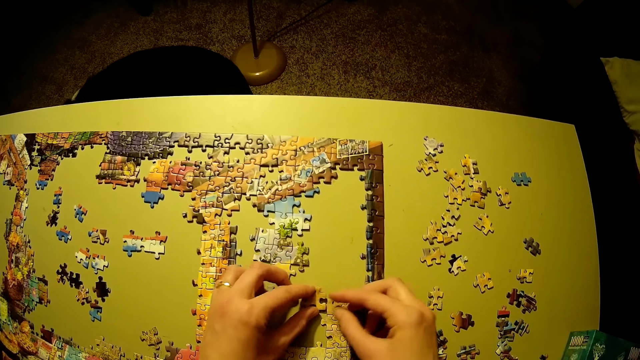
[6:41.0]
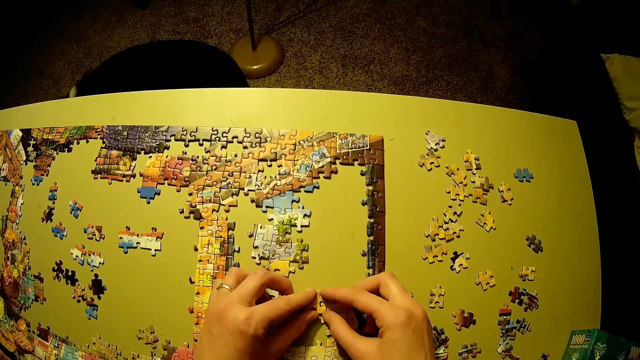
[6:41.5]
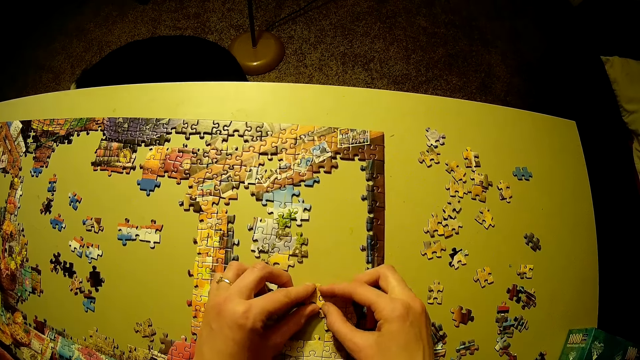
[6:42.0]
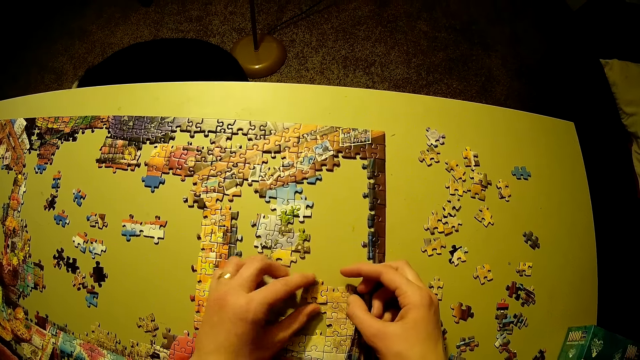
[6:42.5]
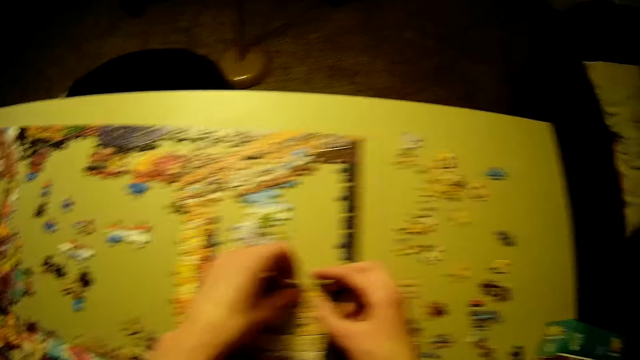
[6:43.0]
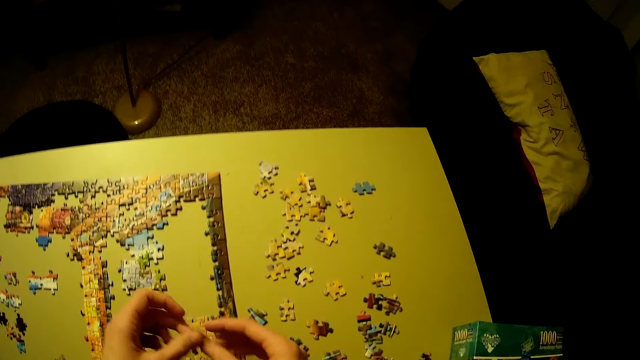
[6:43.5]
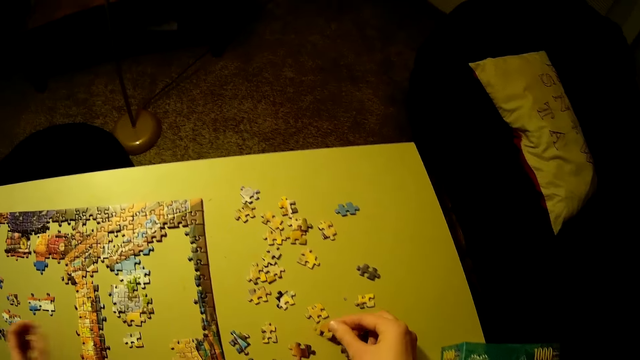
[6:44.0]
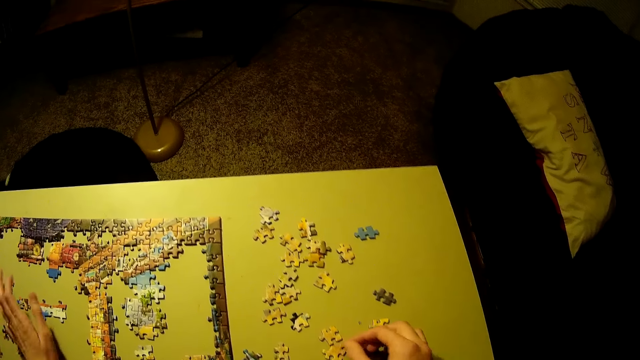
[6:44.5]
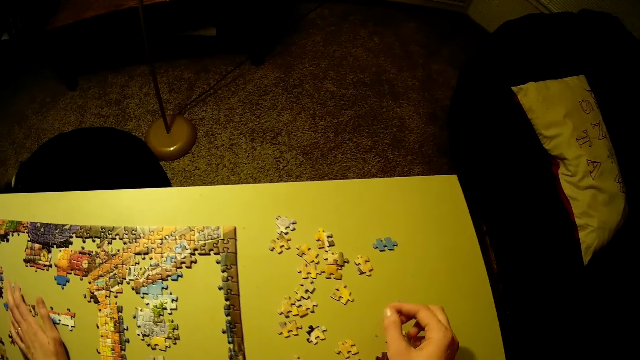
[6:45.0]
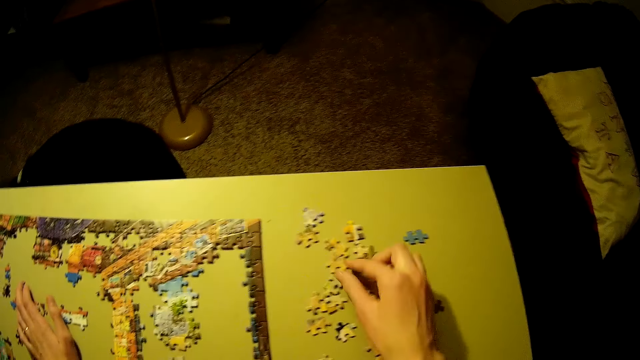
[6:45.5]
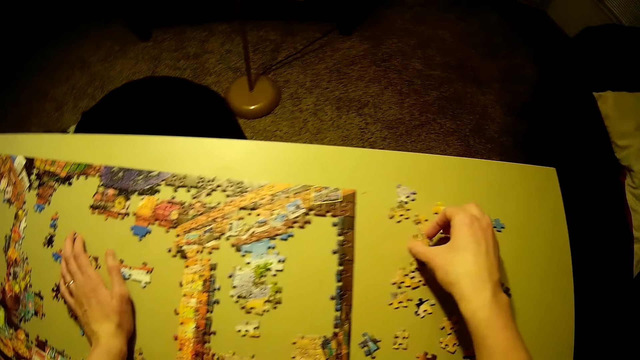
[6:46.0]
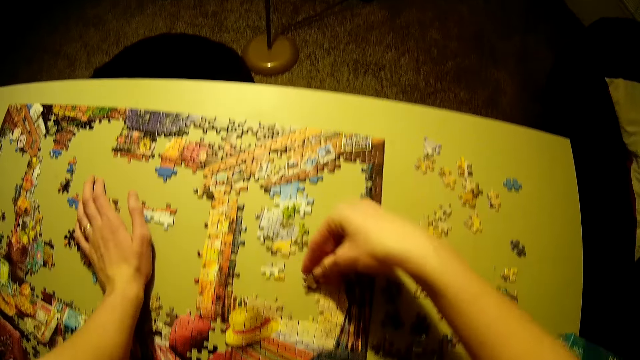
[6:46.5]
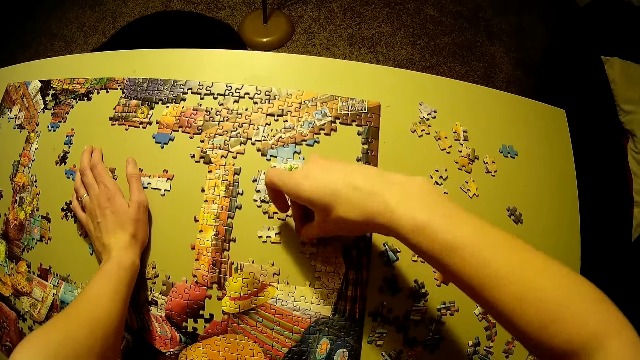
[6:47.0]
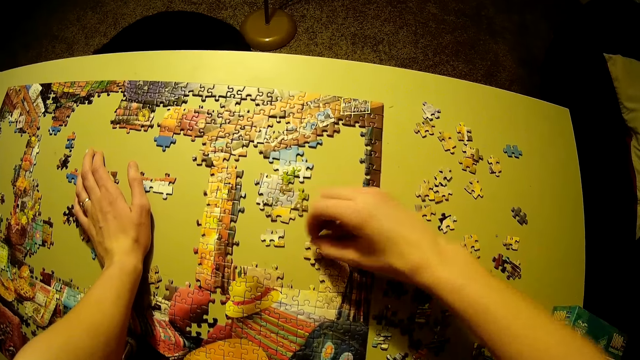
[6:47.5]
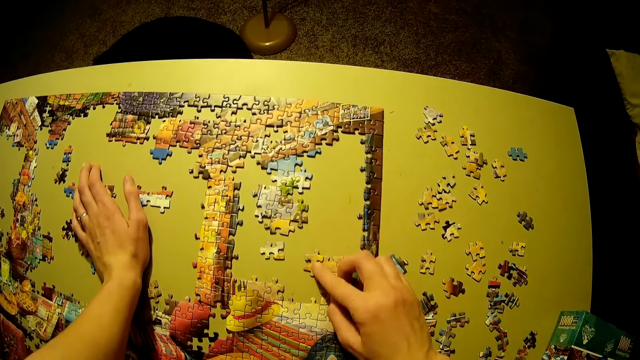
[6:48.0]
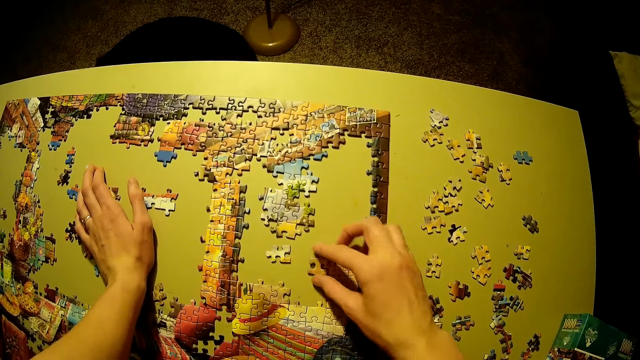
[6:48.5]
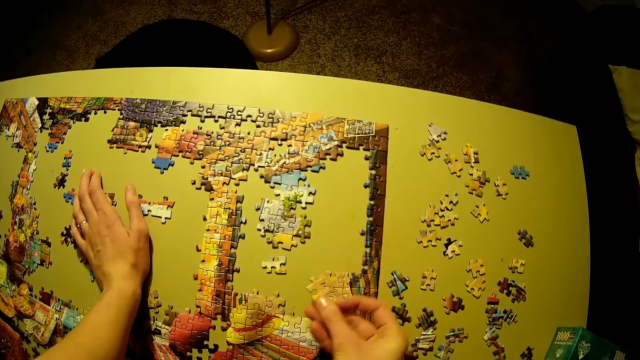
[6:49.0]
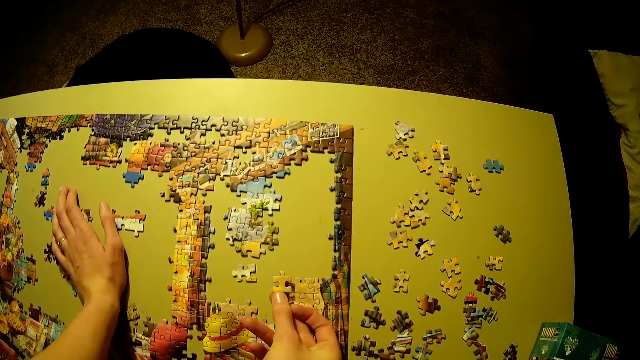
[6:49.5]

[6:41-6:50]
The camera wearer plays the jigsaw puzzle. They pick up a jigsaw piece. They play the jigsaw puzzle.

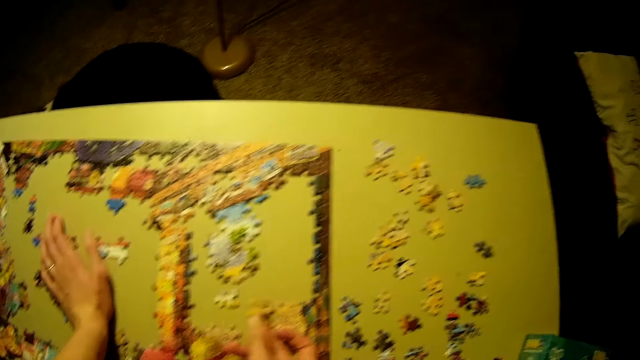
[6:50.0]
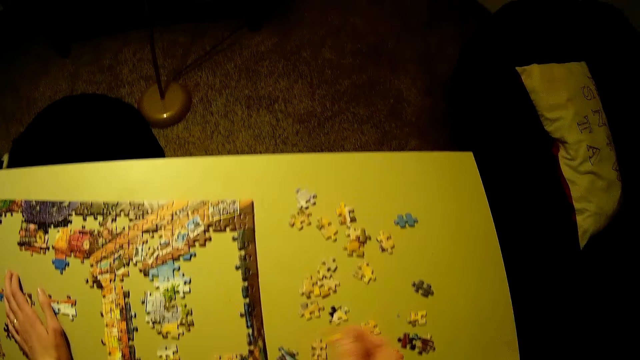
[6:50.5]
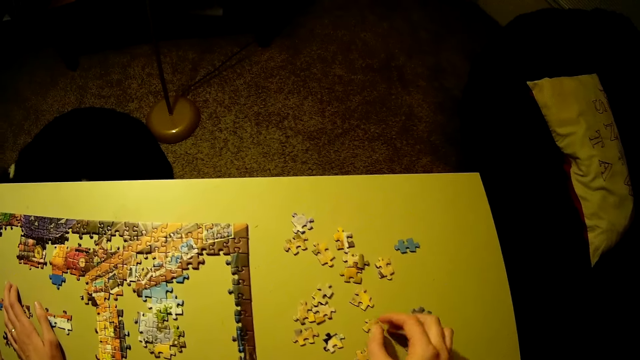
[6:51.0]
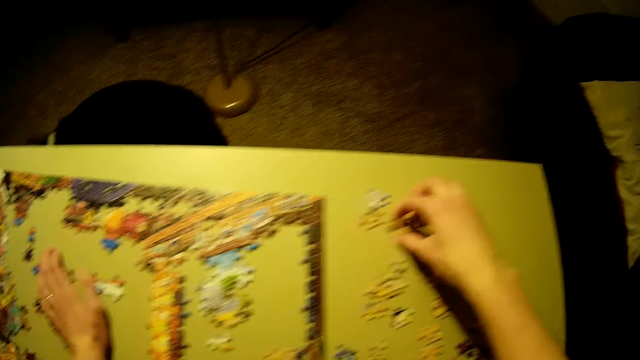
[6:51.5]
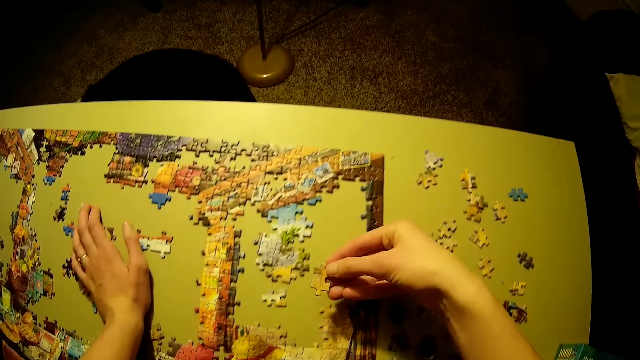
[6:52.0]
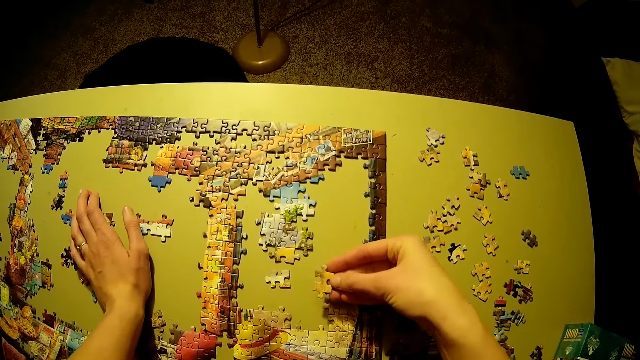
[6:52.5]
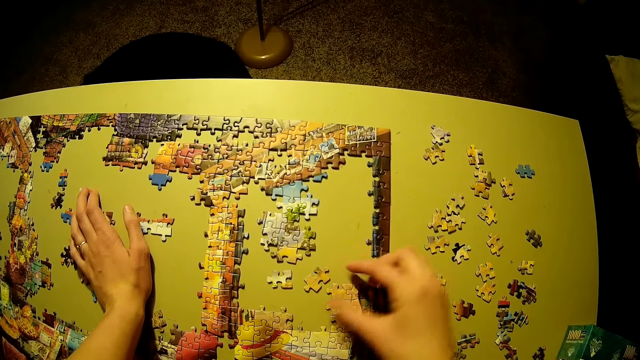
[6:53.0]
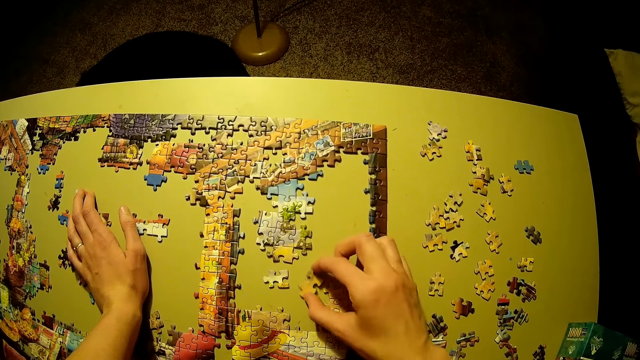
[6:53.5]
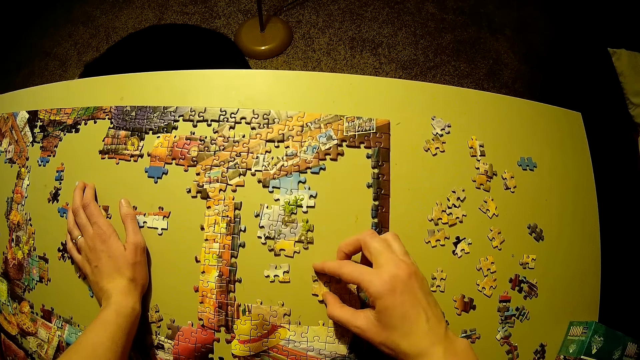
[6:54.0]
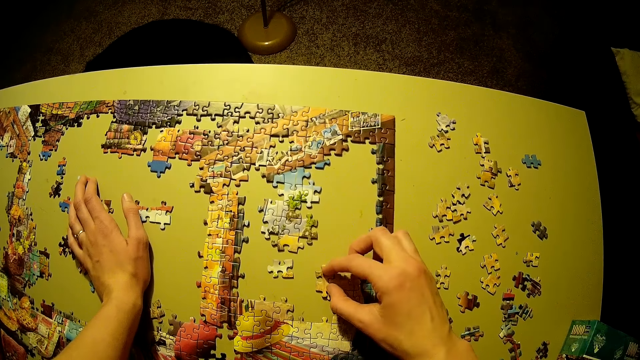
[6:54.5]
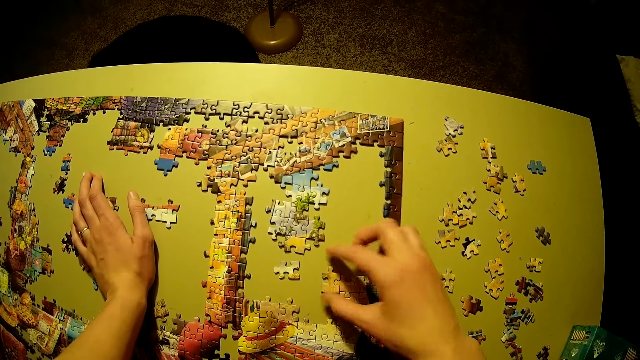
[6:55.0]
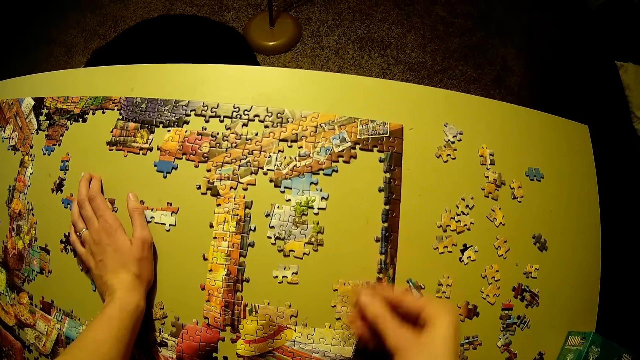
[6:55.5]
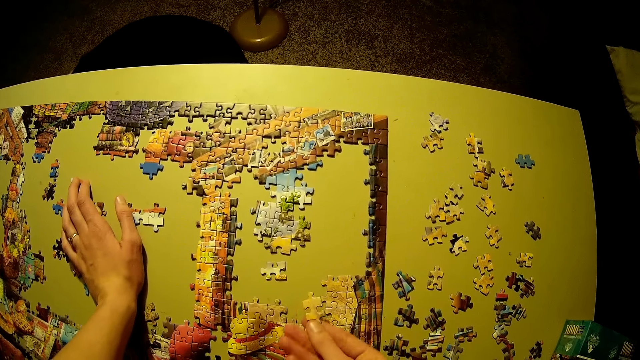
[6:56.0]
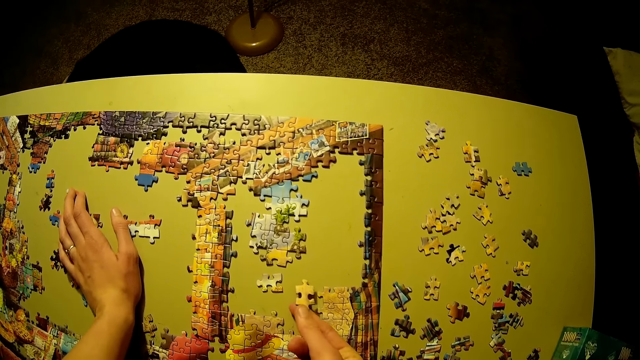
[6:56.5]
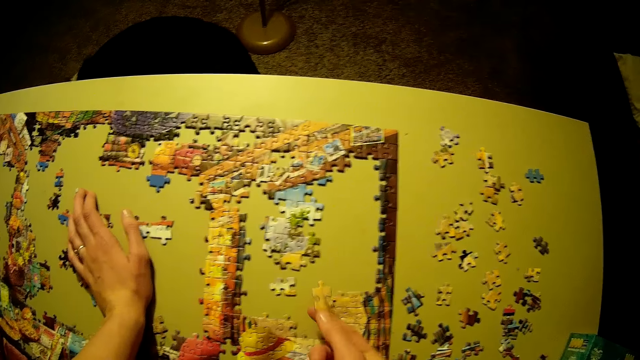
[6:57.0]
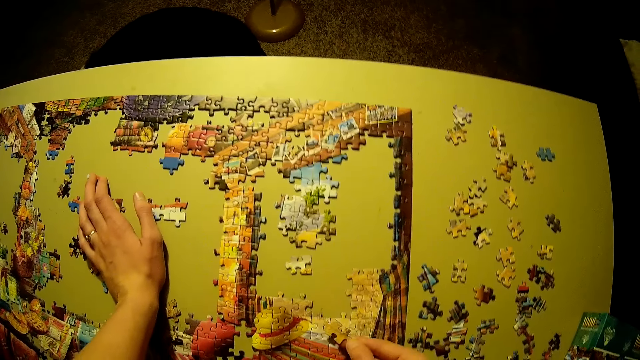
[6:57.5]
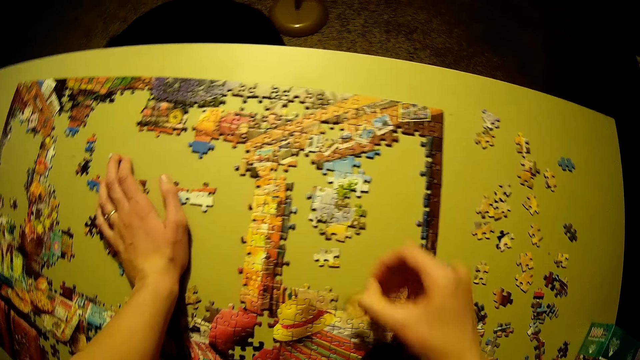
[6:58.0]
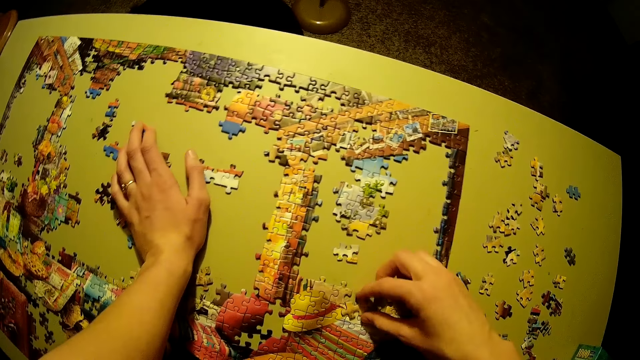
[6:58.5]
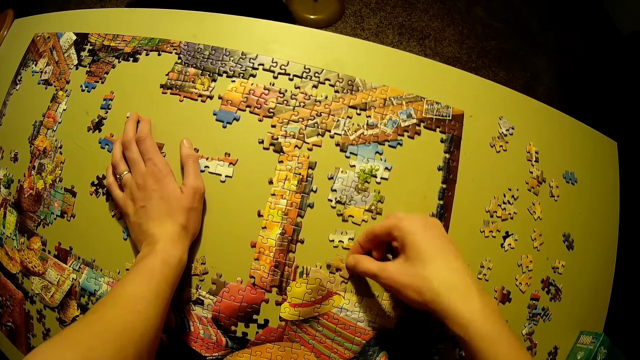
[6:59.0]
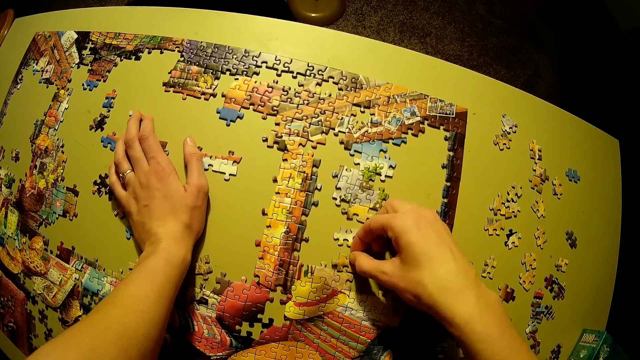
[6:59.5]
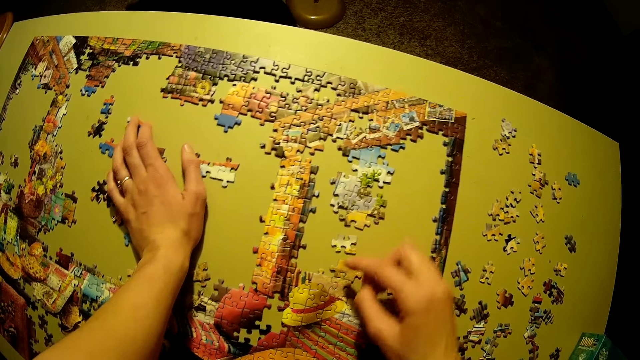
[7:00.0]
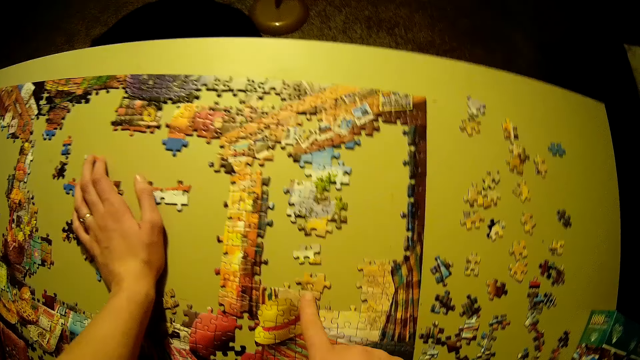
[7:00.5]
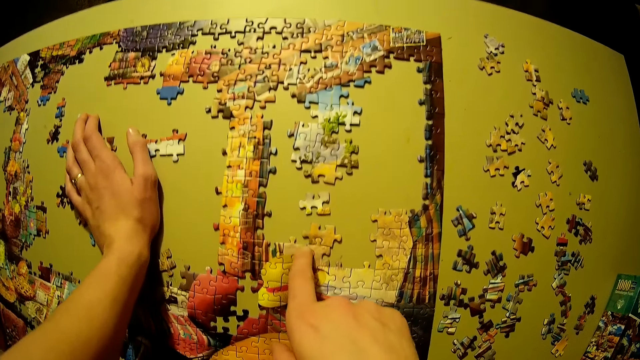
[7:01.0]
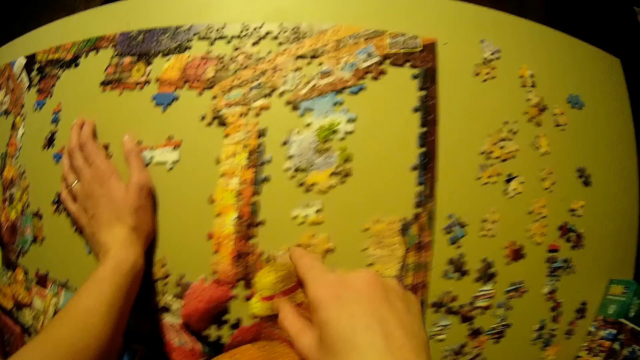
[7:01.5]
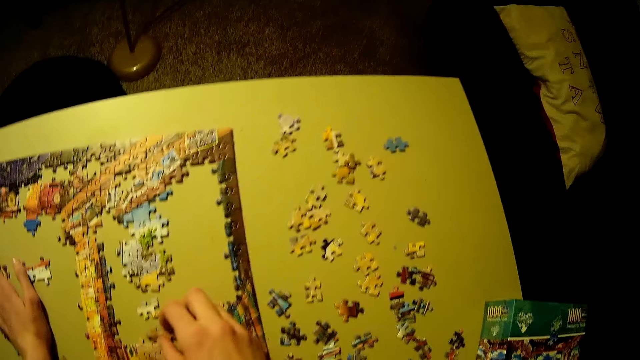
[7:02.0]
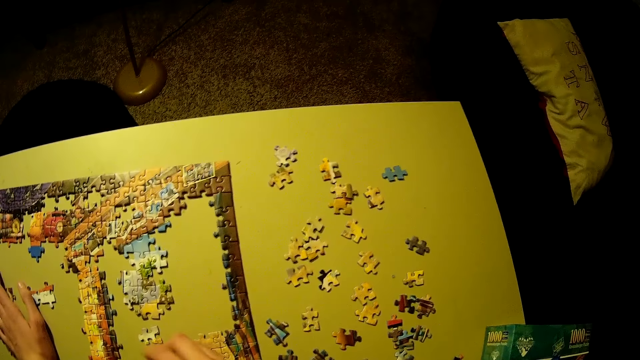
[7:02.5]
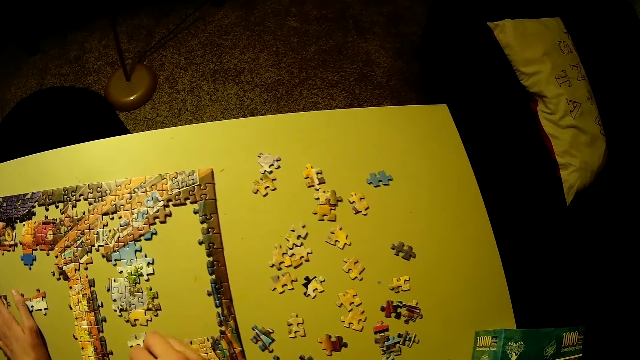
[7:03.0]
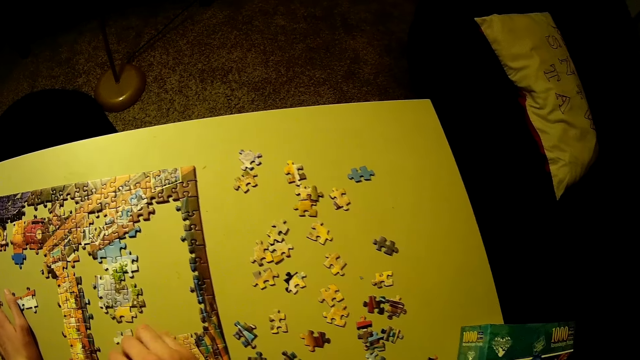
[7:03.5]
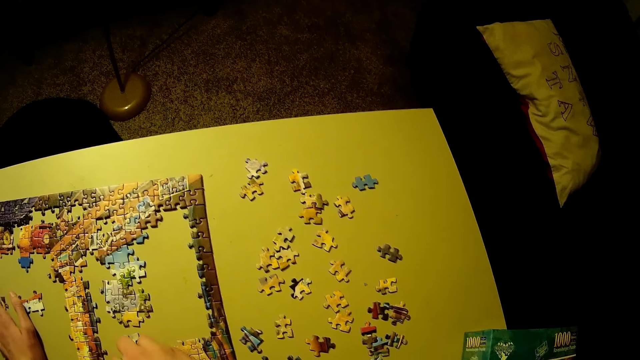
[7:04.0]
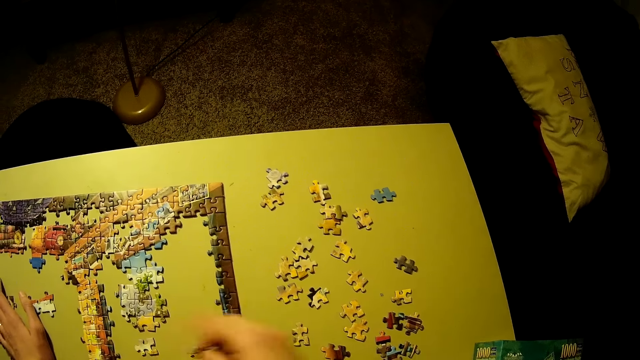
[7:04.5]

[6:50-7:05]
The camera wearer picks up a jigsaw piece. They play the jigsaw puzzle. They stare at the jigsaw pieces.
